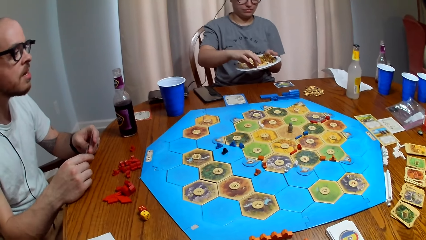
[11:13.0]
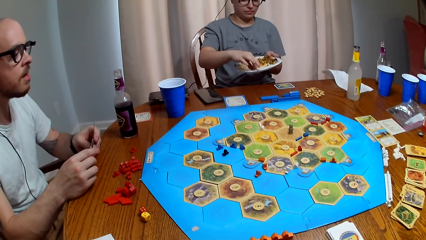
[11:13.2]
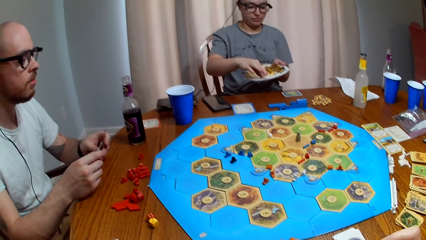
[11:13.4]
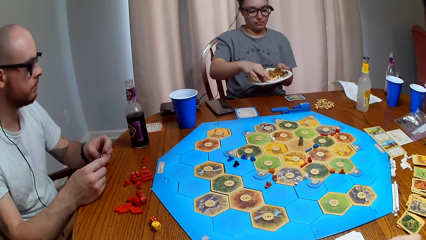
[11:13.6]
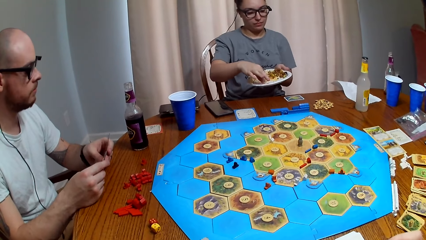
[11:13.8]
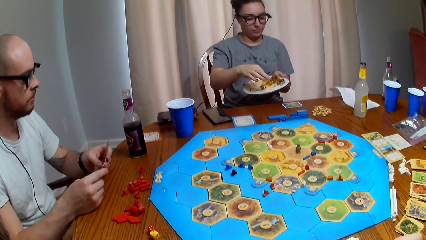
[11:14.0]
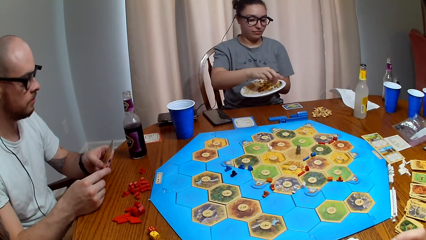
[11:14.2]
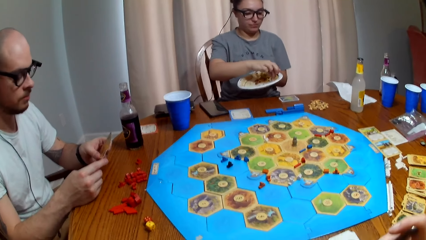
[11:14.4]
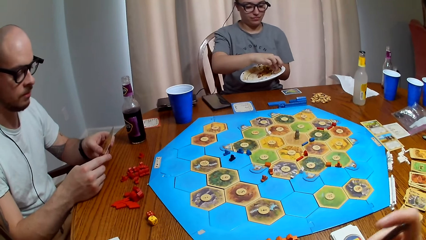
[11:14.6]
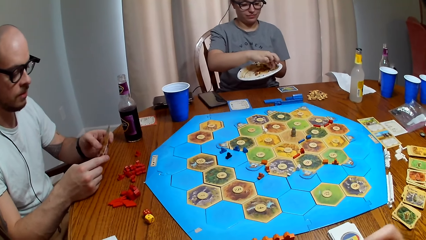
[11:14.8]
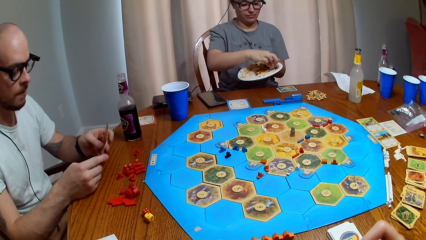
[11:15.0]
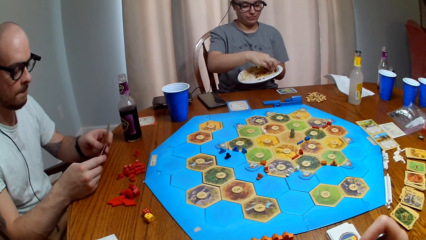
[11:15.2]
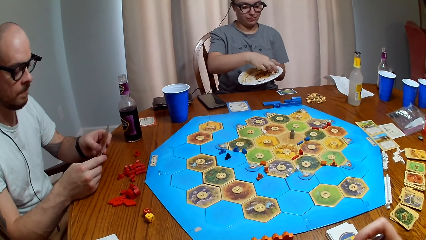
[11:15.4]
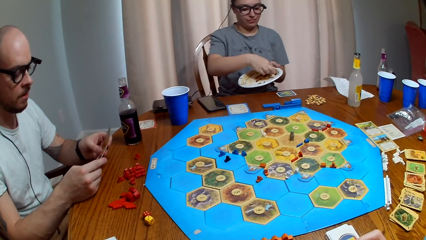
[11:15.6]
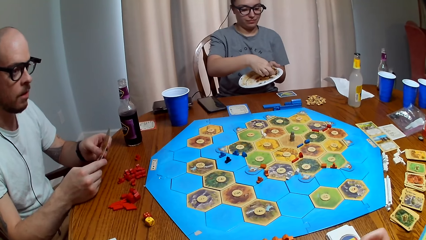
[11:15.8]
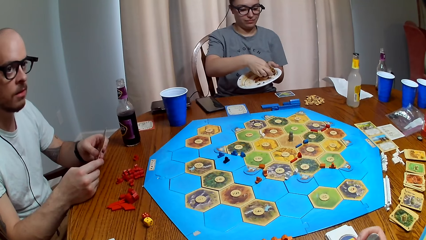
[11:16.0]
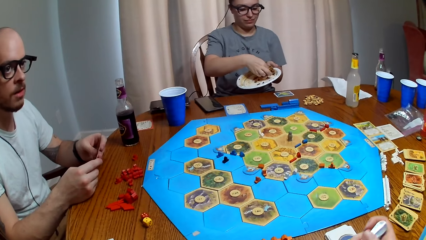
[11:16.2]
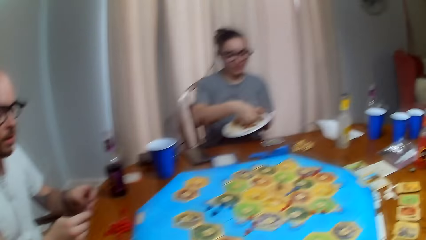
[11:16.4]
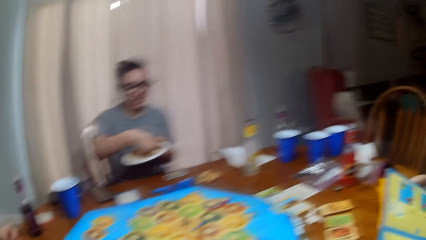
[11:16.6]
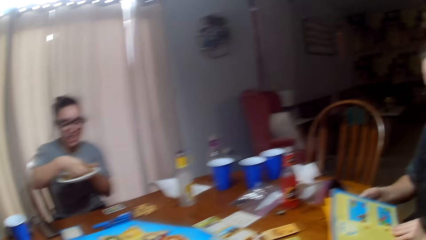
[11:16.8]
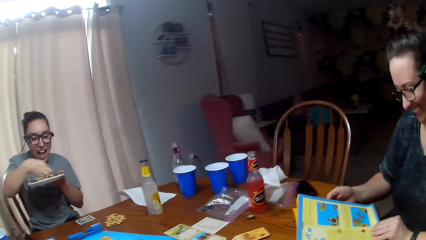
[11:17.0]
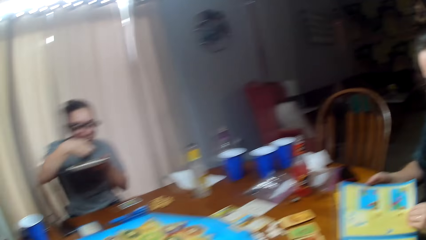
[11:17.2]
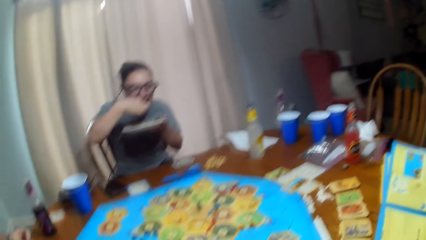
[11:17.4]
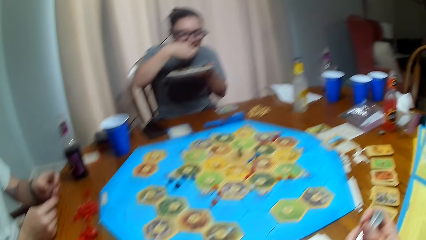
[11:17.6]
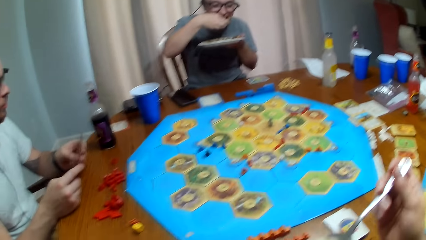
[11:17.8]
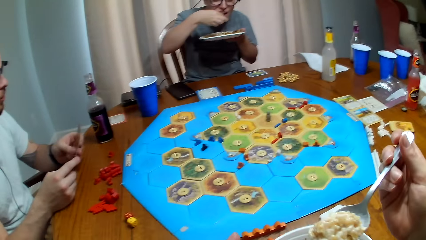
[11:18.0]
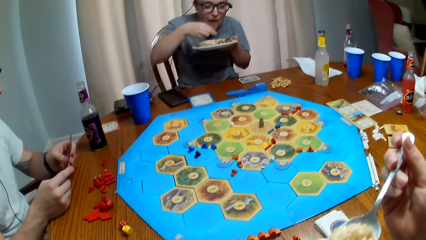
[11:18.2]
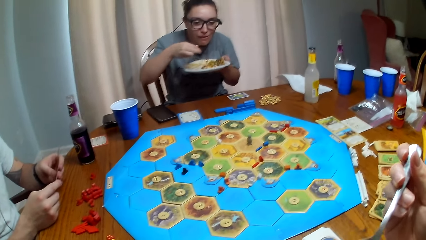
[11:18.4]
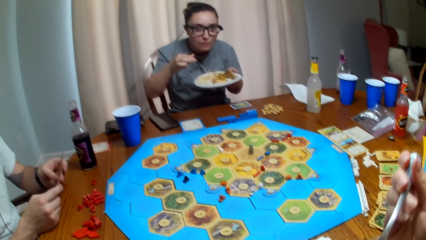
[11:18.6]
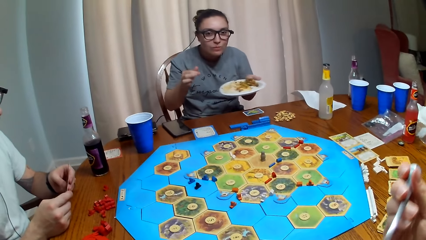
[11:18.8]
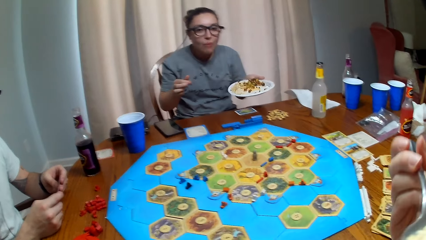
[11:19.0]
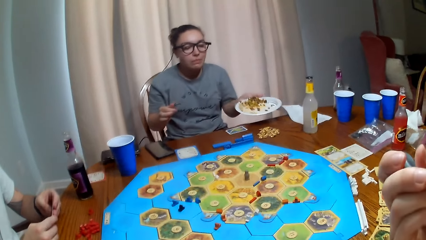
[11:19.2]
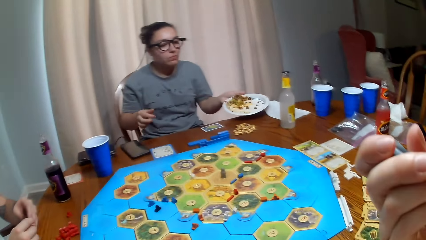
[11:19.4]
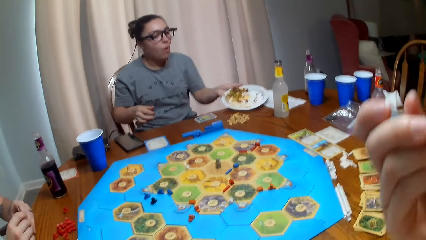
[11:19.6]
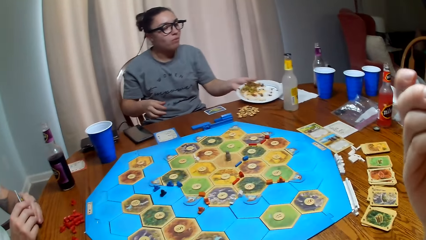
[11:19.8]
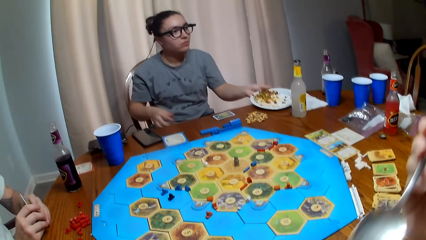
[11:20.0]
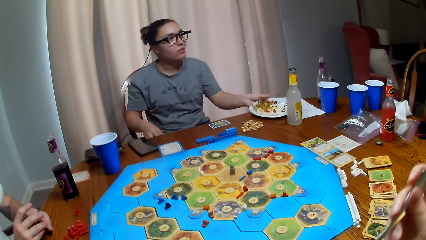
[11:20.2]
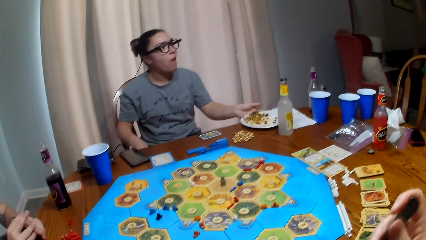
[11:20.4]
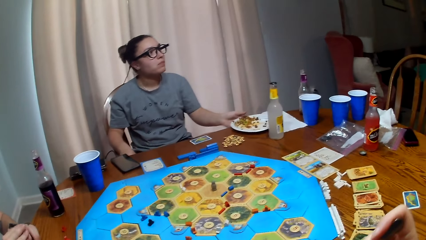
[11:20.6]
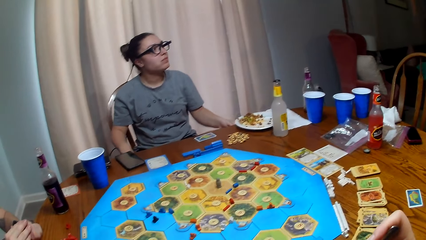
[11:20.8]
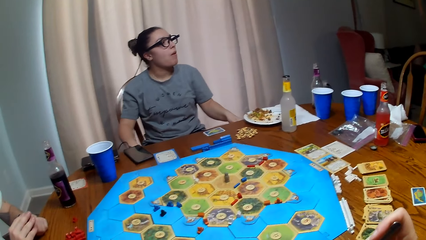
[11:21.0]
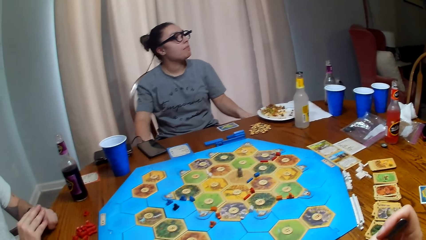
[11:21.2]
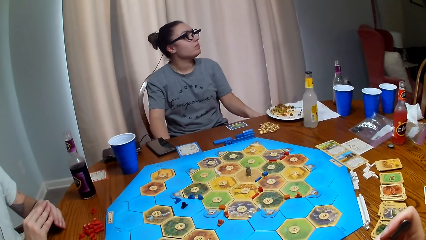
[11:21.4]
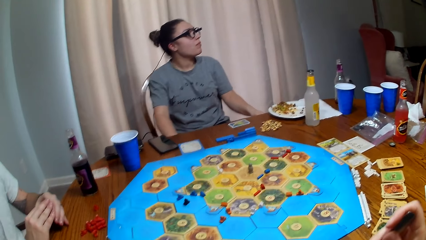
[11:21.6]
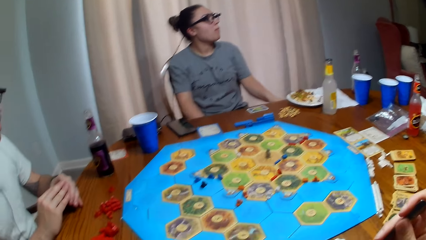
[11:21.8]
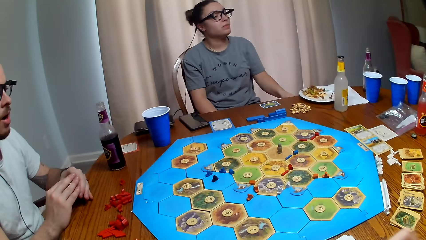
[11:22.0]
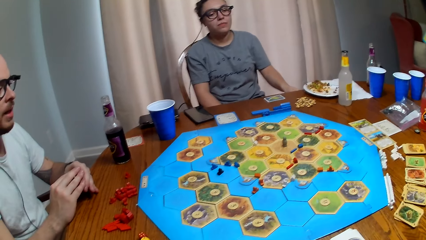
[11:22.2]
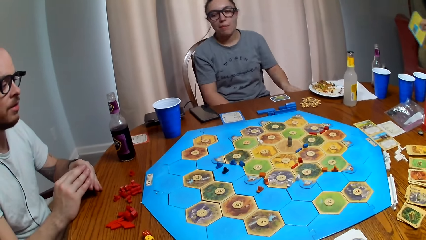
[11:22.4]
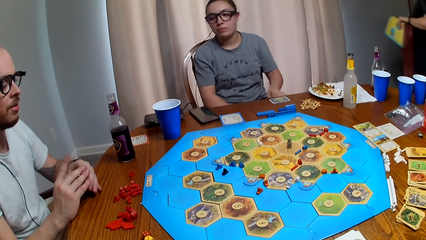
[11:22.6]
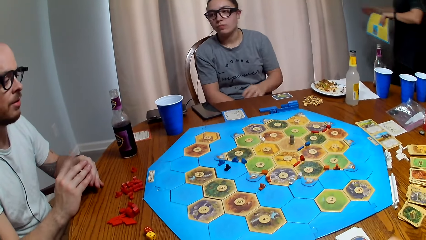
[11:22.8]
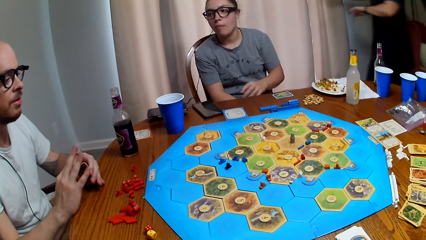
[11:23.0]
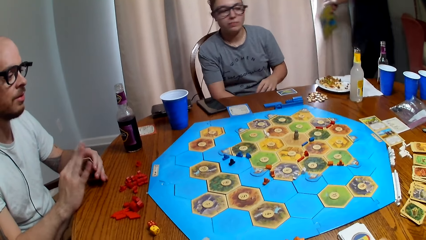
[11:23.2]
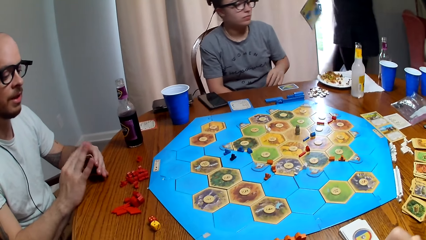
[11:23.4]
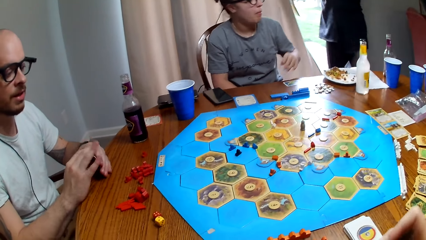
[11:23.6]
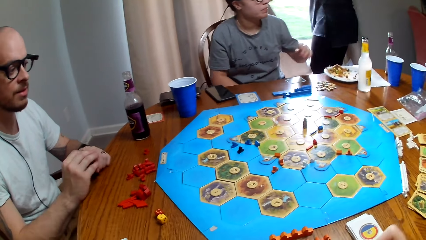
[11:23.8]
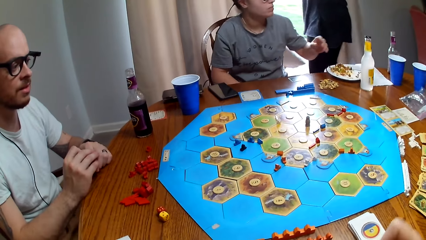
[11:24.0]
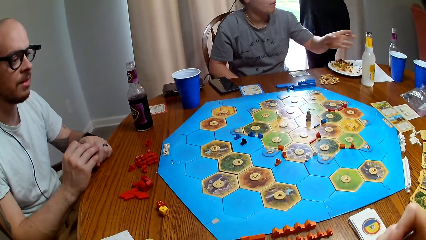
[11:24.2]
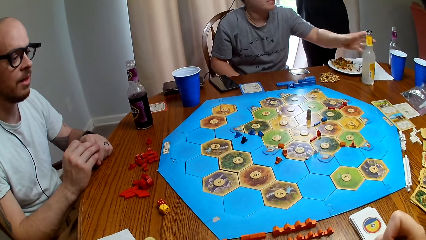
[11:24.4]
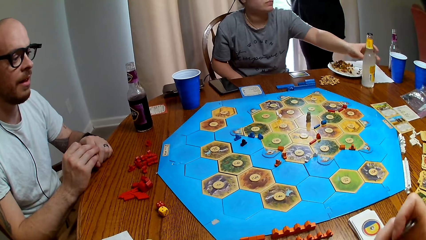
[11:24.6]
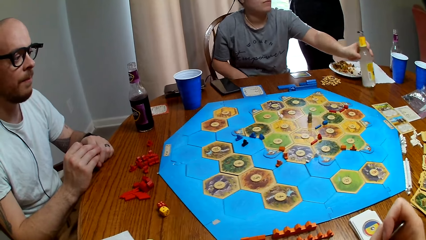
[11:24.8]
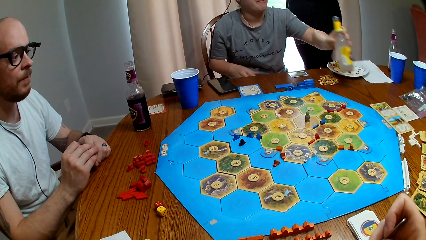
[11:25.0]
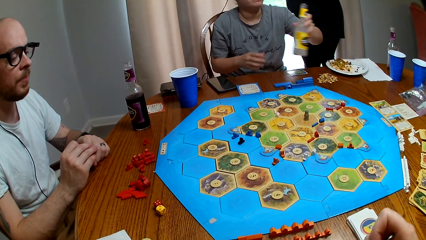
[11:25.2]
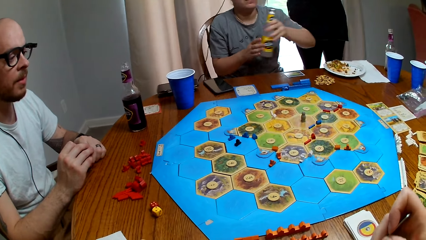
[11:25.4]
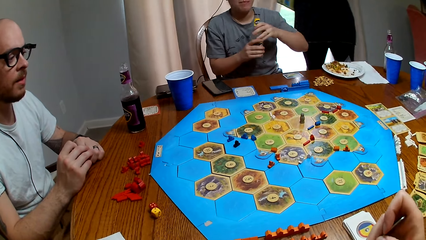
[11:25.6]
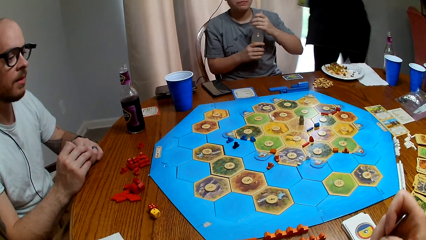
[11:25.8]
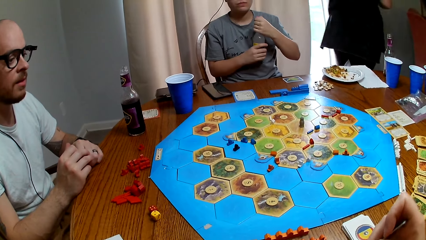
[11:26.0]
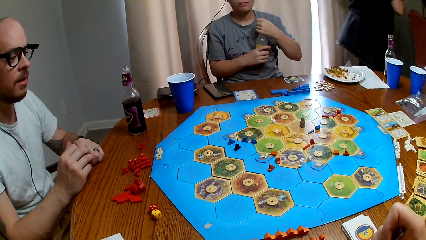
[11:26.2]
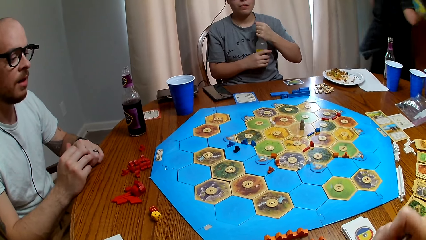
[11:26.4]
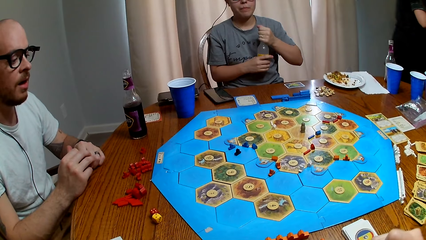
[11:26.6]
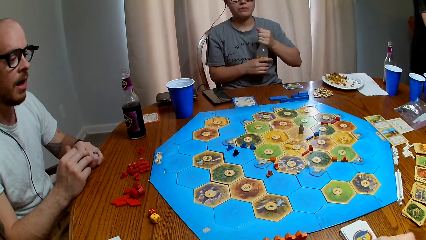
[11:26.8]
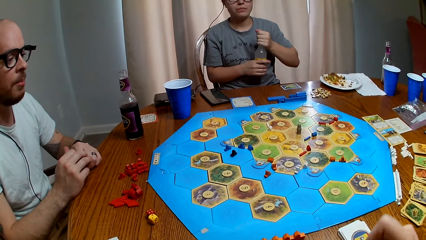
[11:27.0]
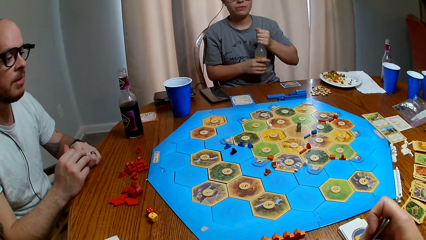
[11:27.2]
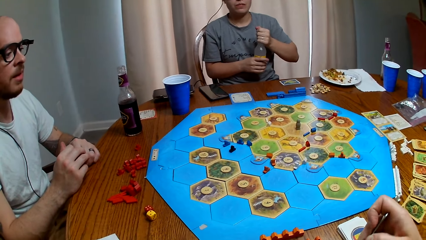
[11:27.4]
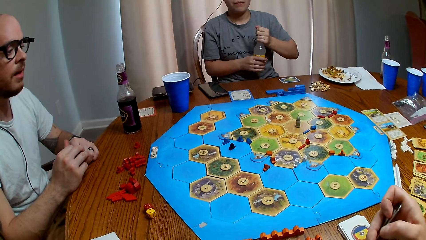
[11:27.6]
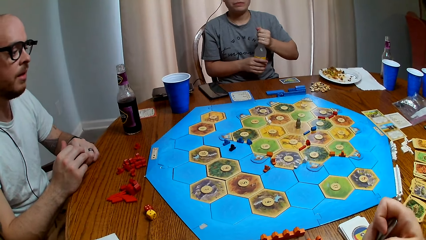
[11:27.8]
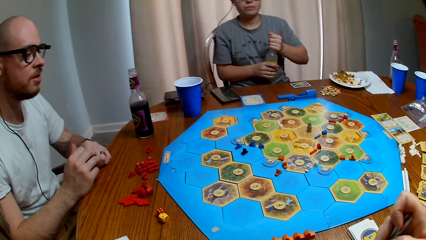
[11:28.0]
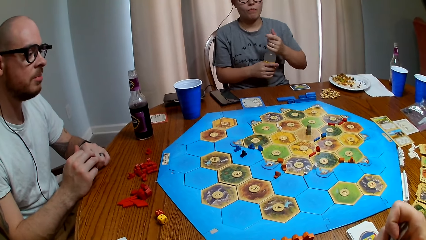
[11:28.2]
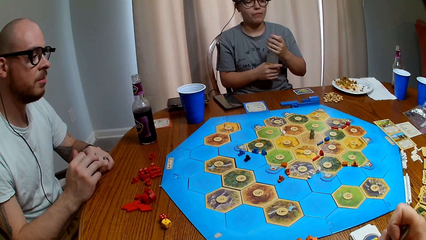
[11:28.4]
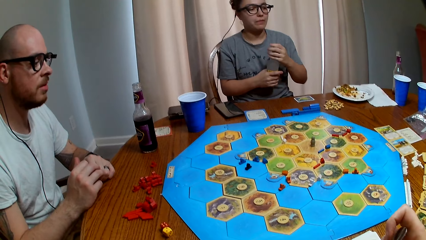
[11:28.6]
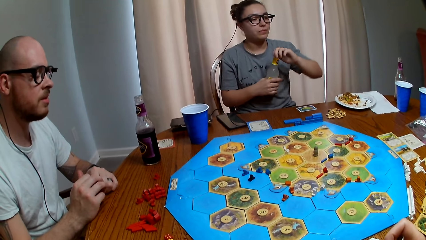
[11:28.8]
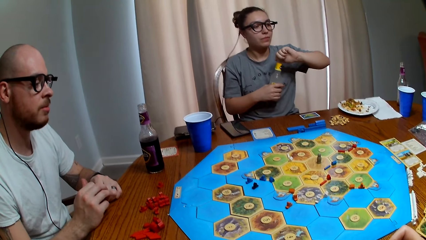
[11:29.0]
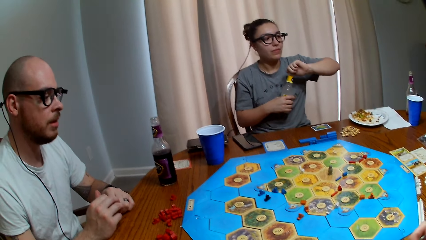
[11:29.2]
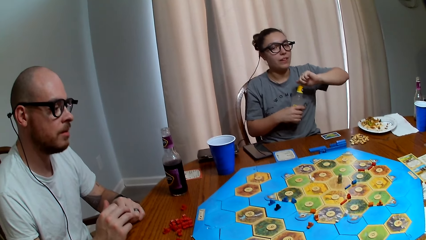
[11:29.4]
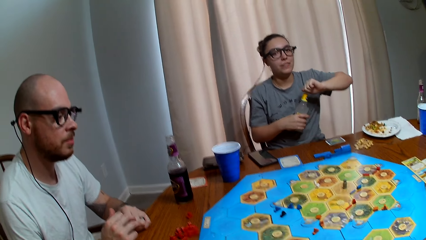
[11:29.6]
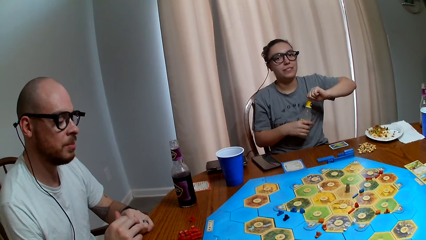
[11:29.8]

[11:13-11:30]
The camera wearer and a person eat food. Another person walks on the floor and closes the door. The first person picks up a soda. The other person walks on the floor. The first person holds the bottle in her hands. A third person talks.
